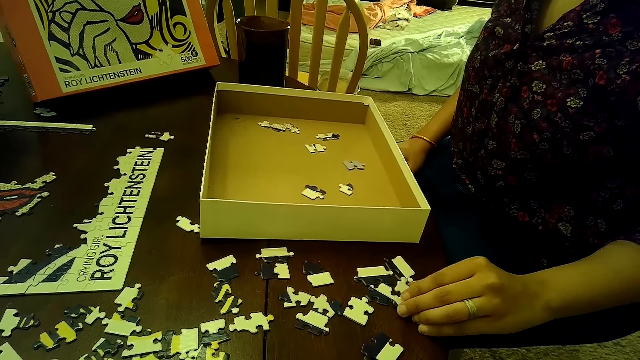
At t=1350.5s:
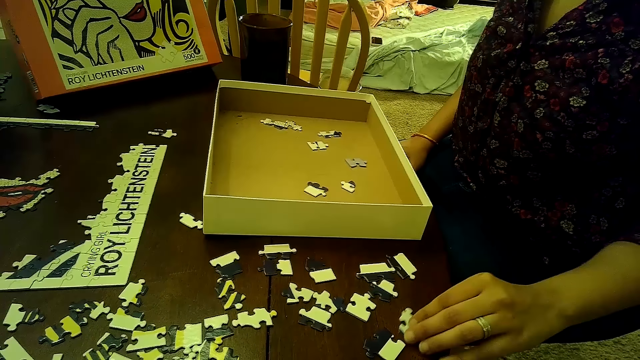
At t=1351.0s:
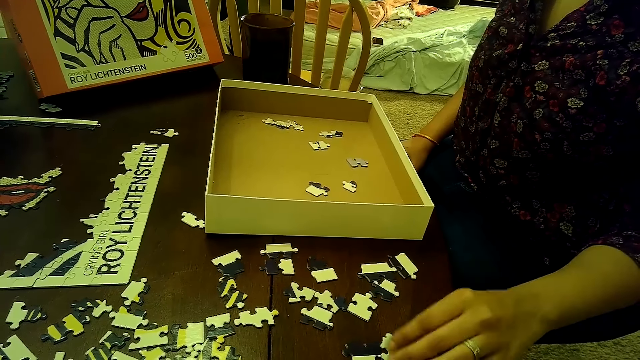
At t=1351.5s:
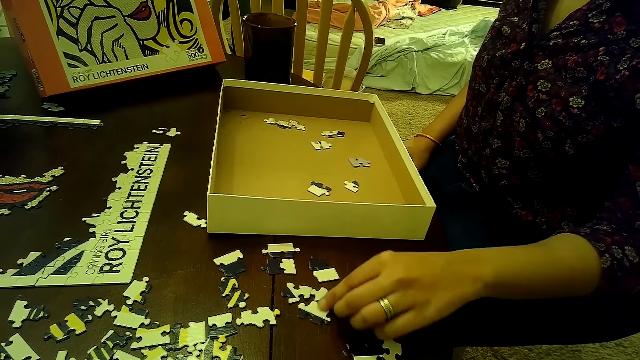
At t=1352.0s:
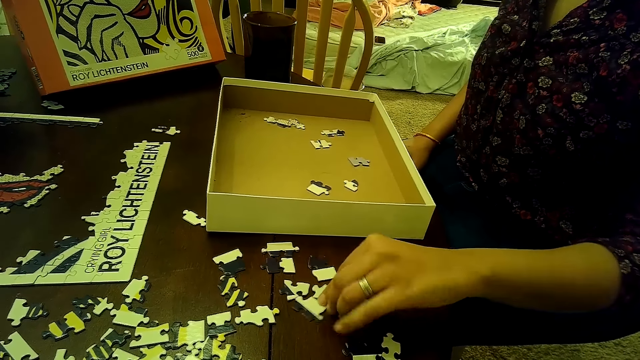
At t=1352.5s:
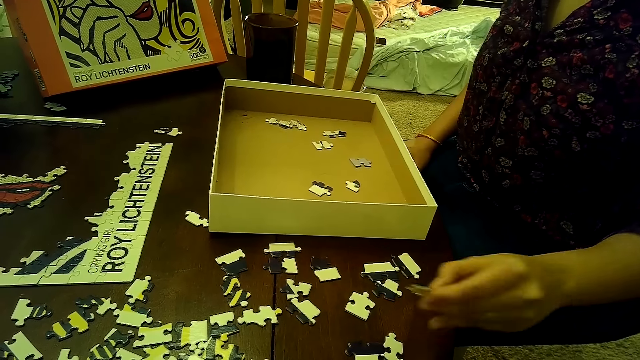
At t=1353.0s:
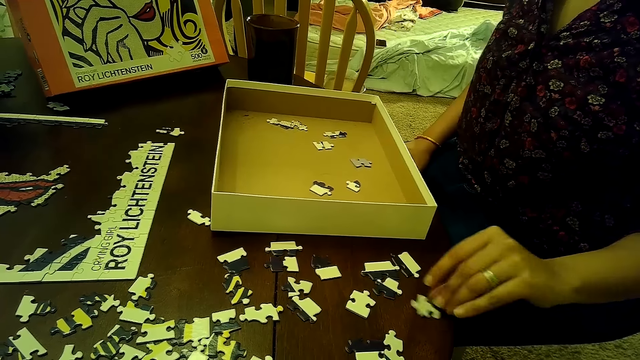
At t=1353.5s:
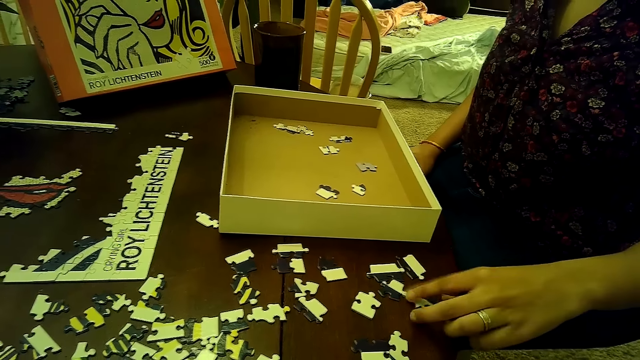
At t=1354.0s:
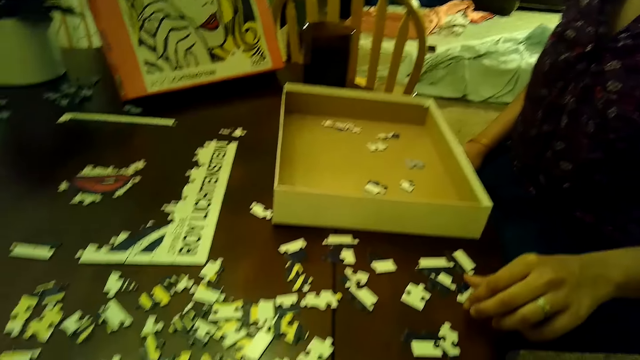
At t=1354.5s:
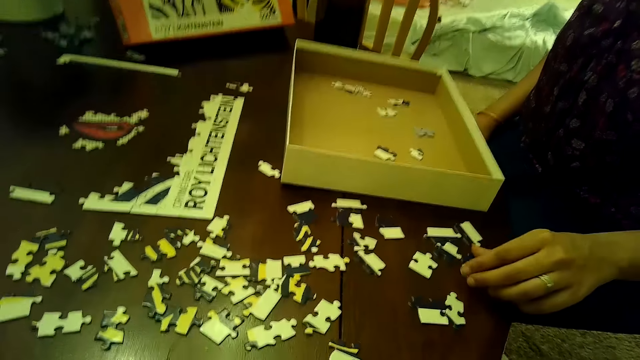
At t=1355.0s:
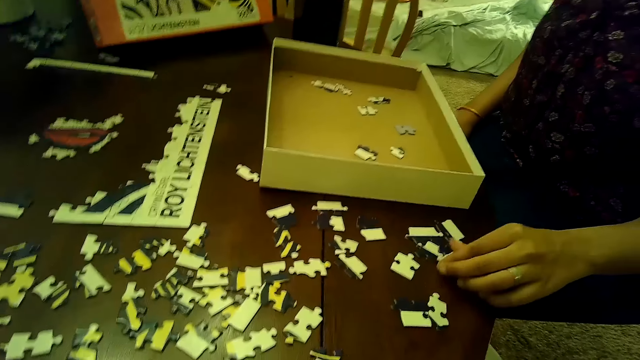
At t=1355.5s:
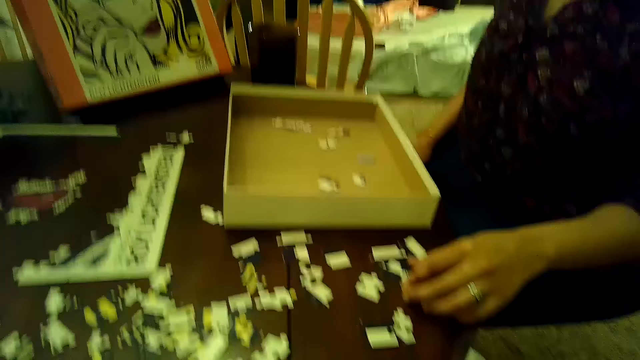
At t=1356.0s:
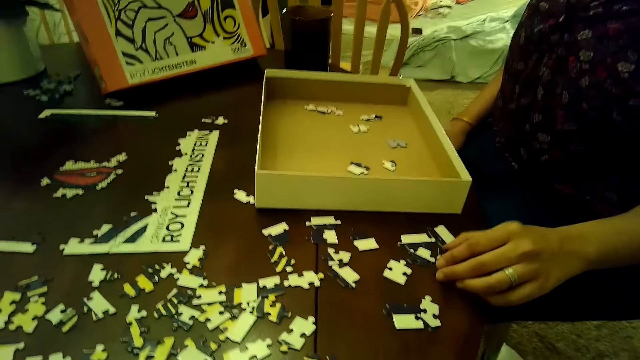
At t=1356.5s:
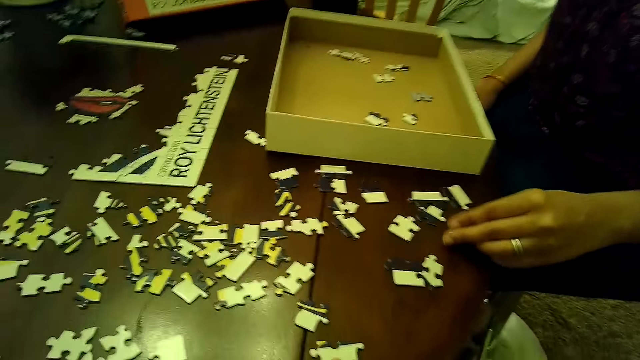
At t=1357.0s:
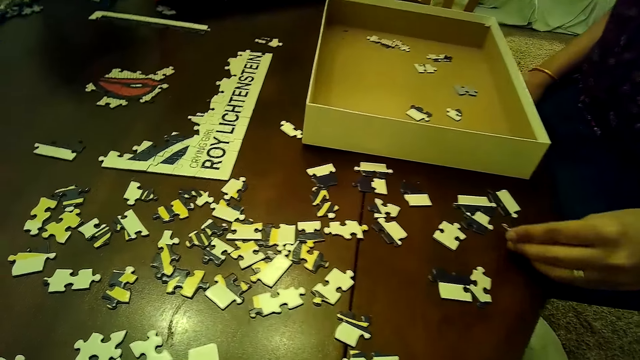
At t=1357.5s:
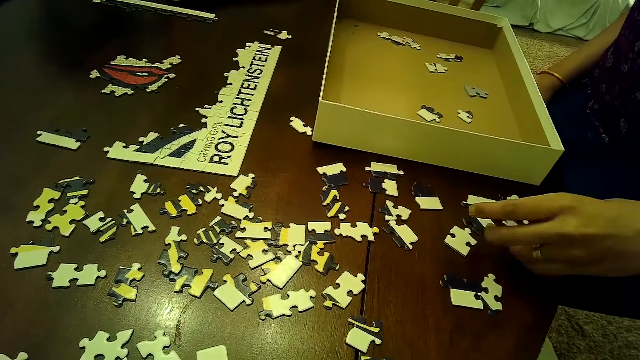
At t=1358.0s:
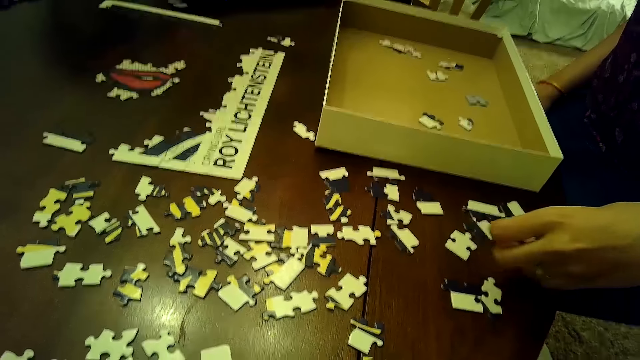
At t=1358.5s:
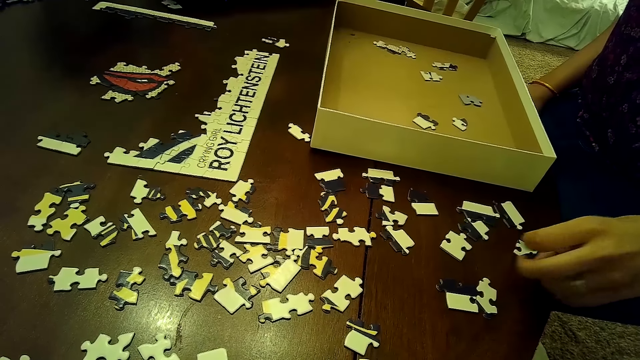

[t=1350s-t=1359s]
The woman picks up a piece of the jigsaw puzzle from the table with her left hand. The woman drops the piece of the jigsaw puzzle on the table with her left hand. The woman touches a piece of the jigsaw puzzle on the table with her left hand.

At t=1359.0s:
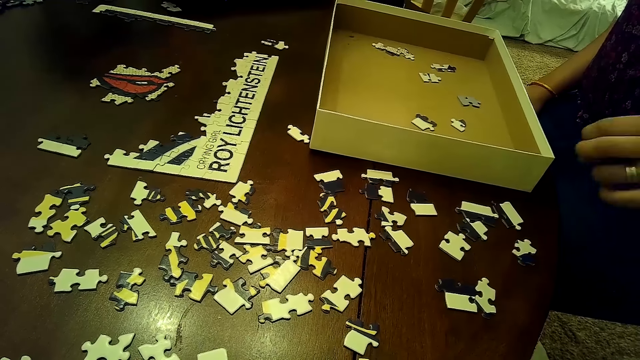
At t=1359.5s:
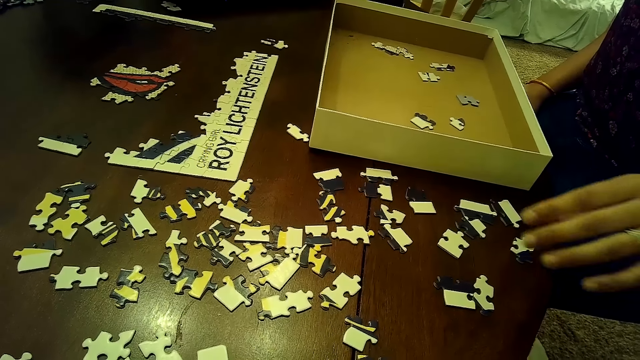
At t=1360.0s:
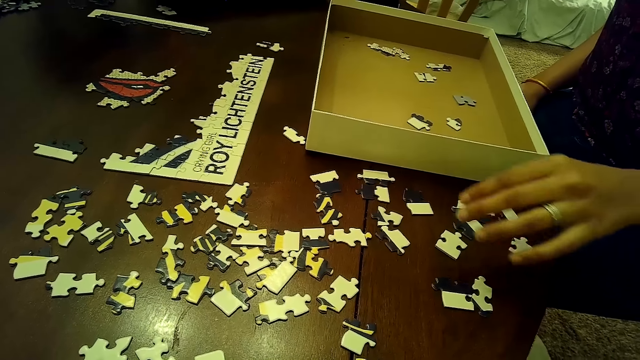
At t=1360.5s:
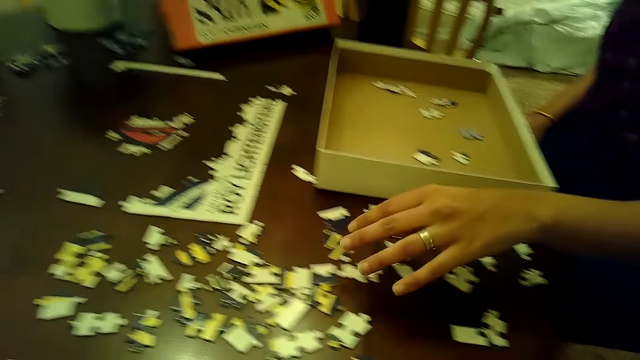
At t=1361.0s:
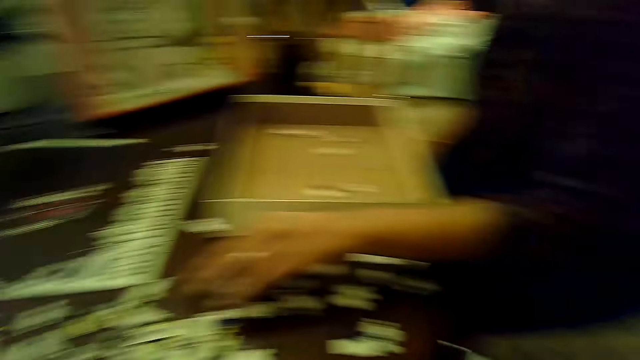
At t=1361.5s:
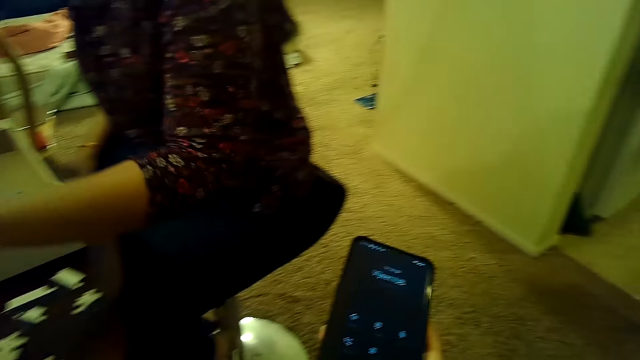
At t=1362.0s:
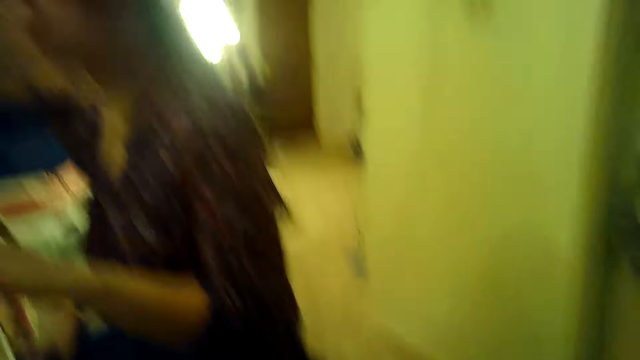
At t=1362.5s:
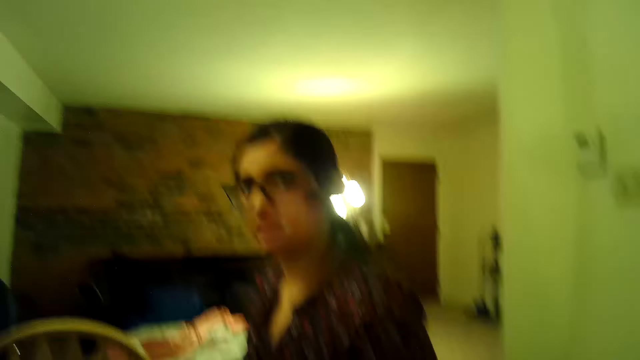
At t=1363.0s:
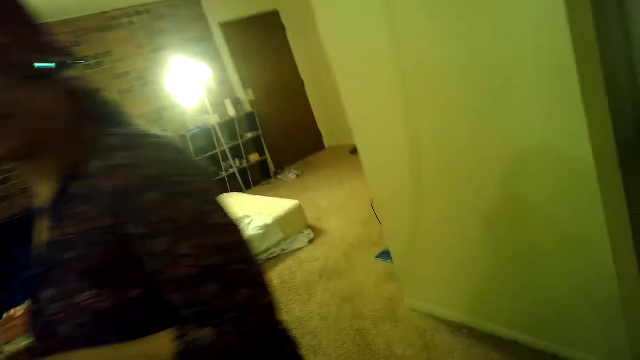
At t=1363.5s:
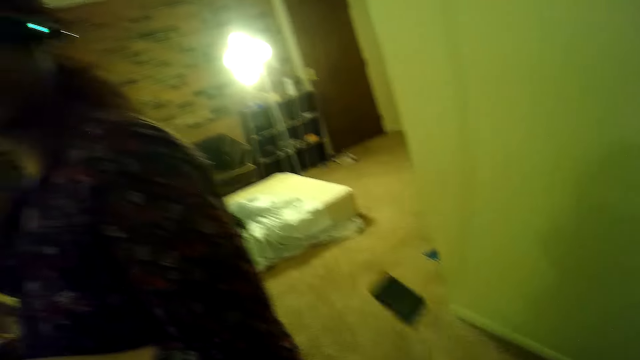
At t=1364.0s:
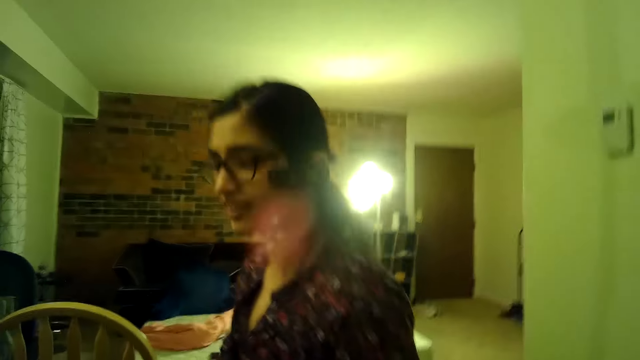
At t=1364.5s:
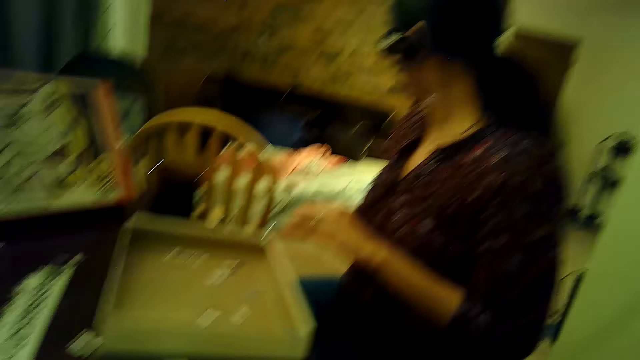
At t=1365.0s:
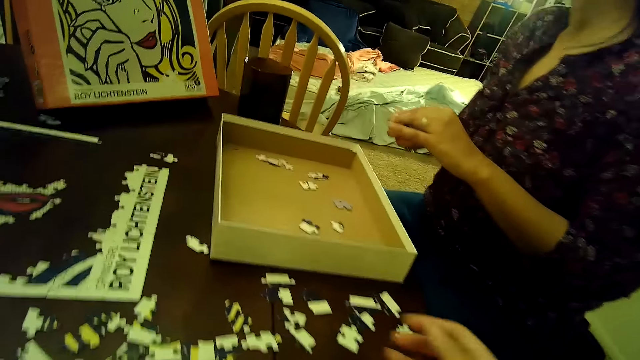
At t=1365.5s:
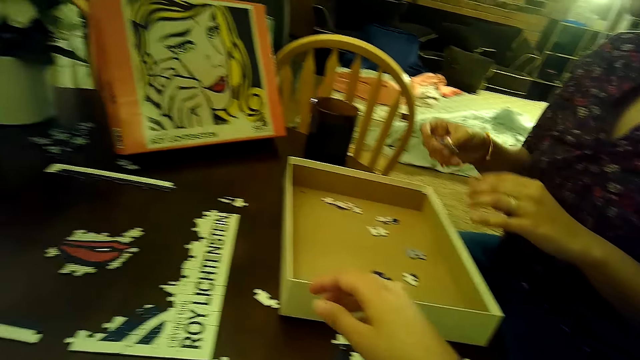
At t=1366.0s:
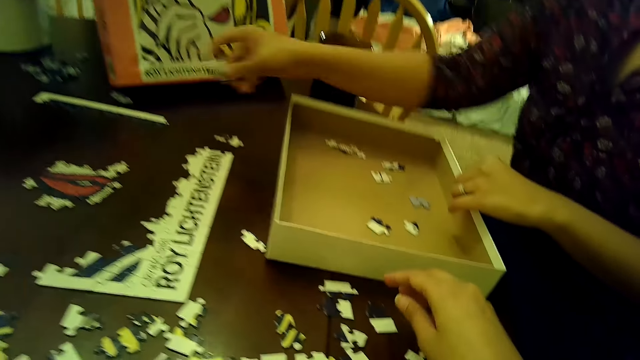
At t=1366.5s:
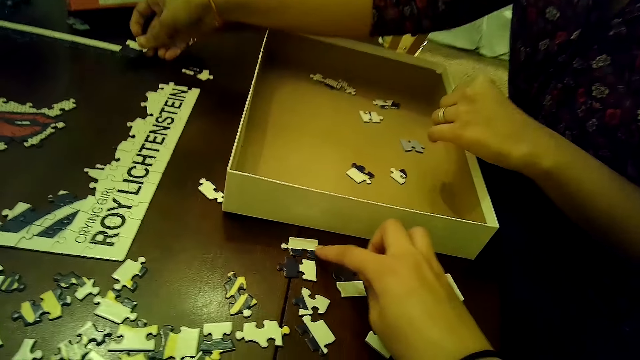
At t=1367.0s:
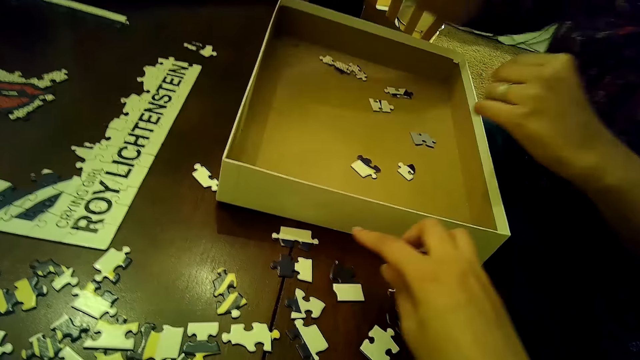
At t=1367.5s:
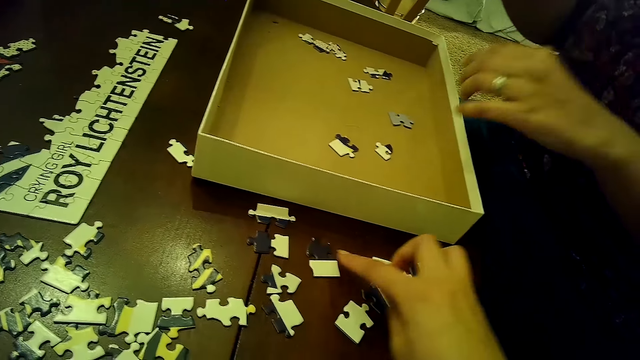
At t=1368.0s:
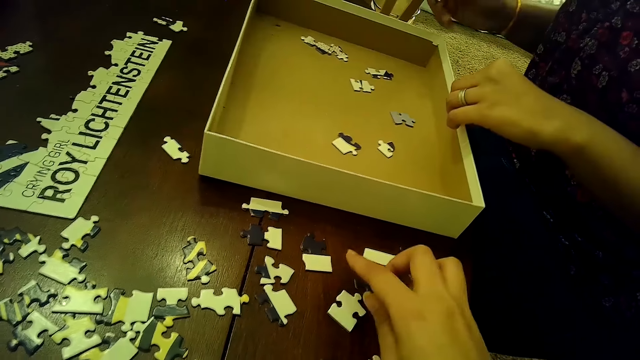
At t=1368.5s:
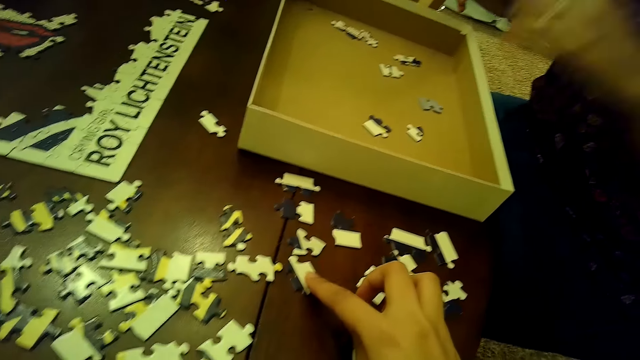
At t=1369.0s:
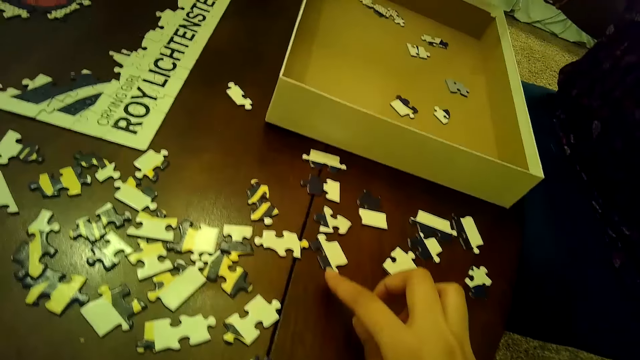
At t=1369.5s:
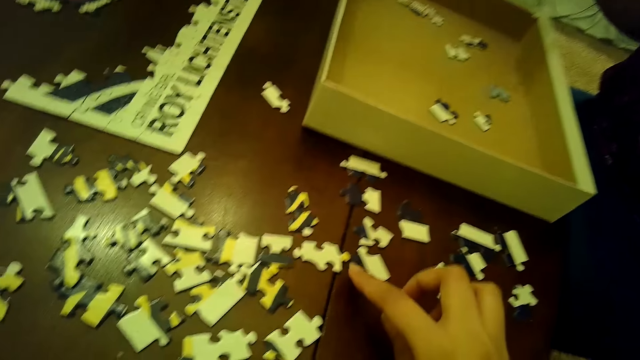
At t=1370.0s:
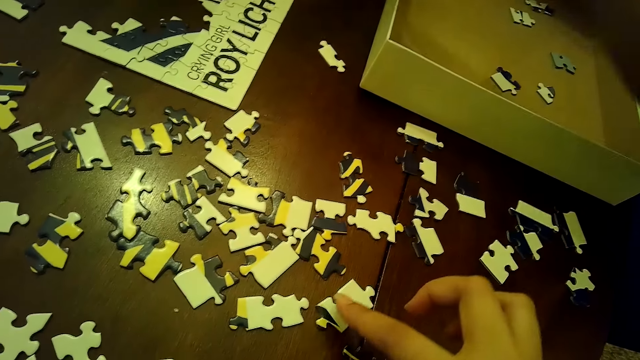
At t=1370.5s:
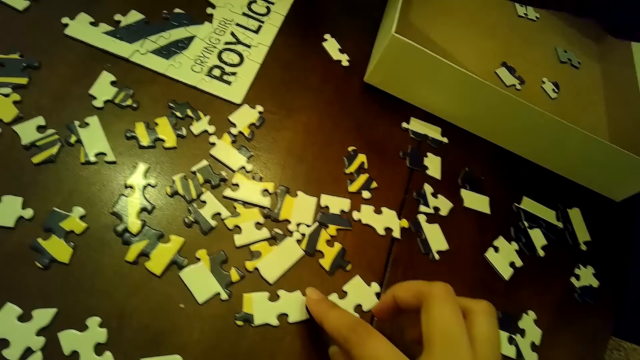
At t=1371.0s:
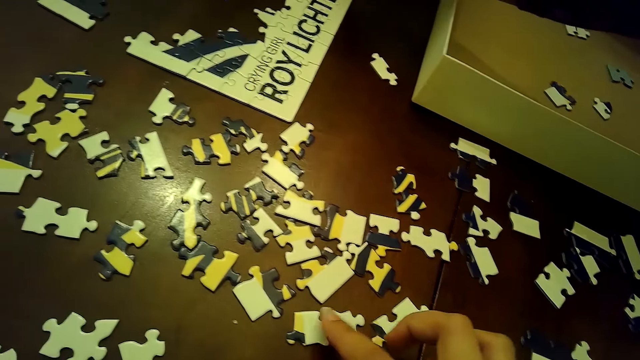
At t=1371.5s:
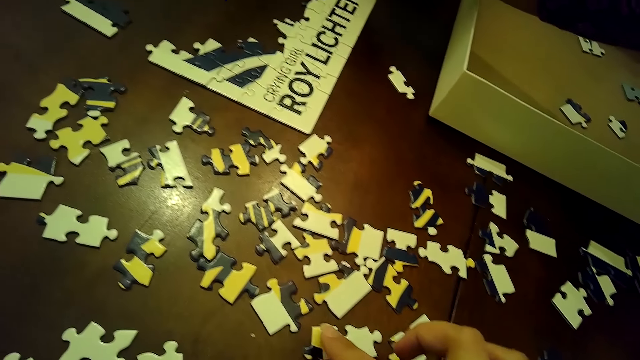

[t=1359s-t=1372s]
The woman picks up a piece of the jigsaw puzzle from the table with her left hand. The camera wearer operates the phone with her right hand. She throws the phone on the floor with her right hand. The woman passes the piece of the jigsaw puzzle in her left hand to her right hand. The woman drops a piece of the jigsaw puzzle on the table with her right hand and holds a jigsaw puzzle box on the table with her left hand. The camera wearer moves a piece of the jigsaw puzzle on the table with her right hand. The woman lifts her left hand from the jigsaw puzzle box on the table. The camera wearer arranges cards on the table. The woman adjusts the jigsaw puzzle box on the table with her left hand. The camera wearer adjusts a piece of the jigsaw puzzle on the table with her right hand. She adjusts it again.
